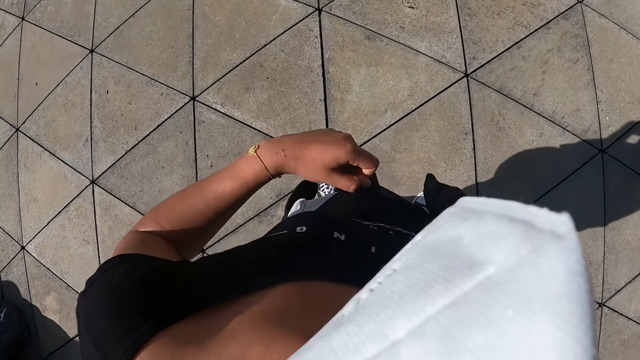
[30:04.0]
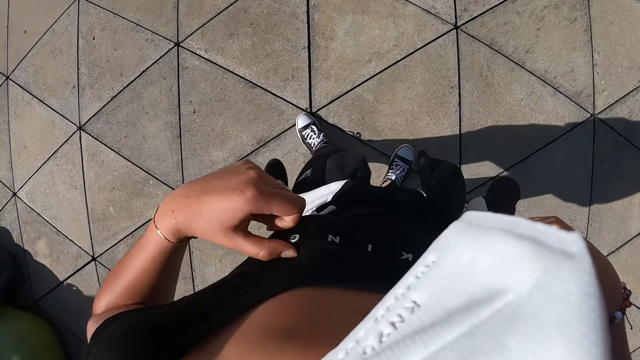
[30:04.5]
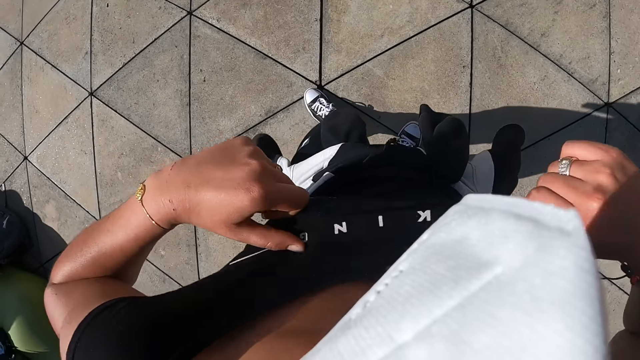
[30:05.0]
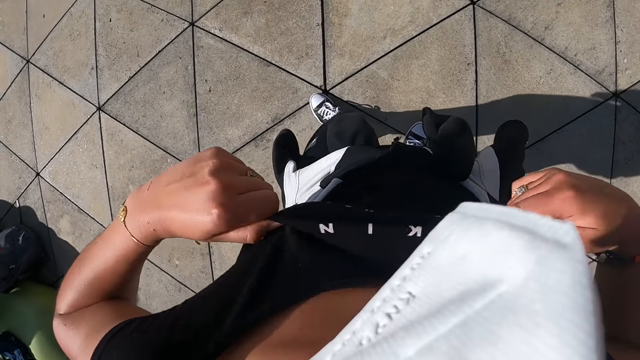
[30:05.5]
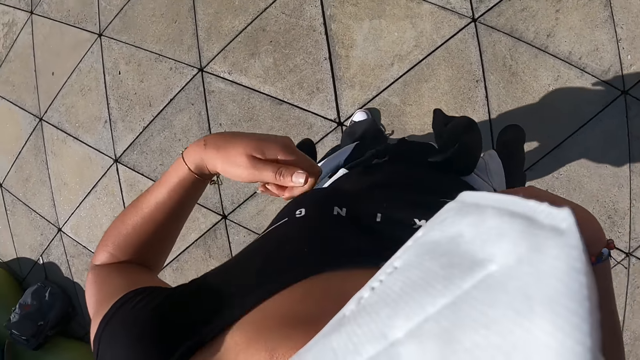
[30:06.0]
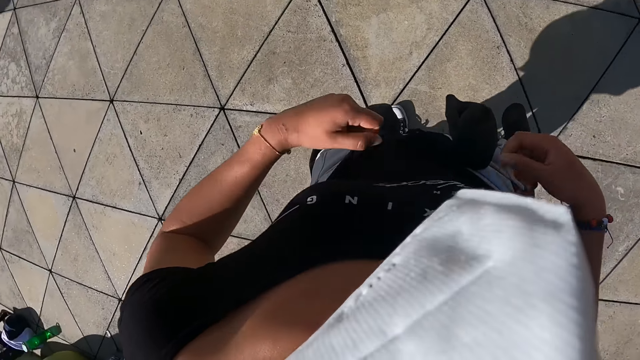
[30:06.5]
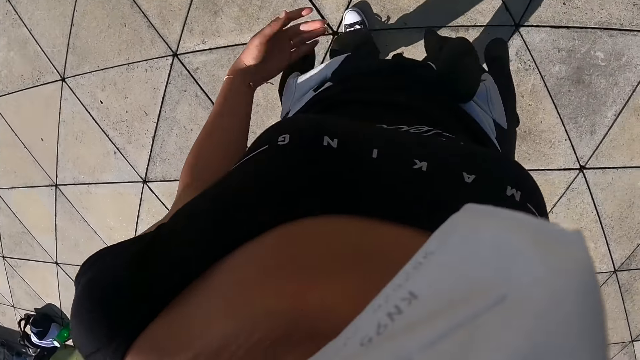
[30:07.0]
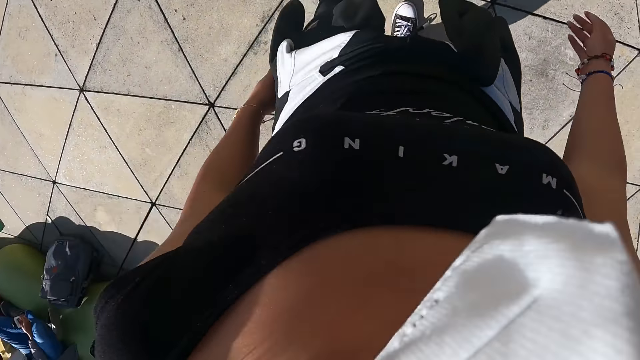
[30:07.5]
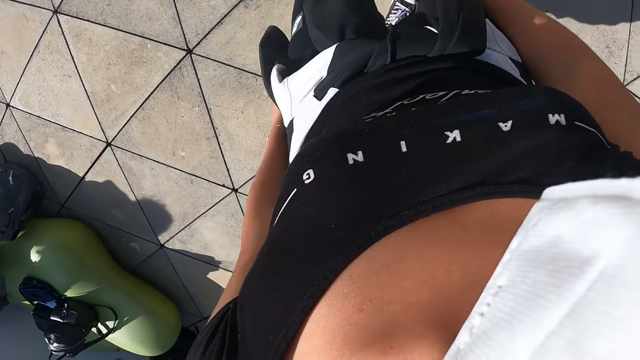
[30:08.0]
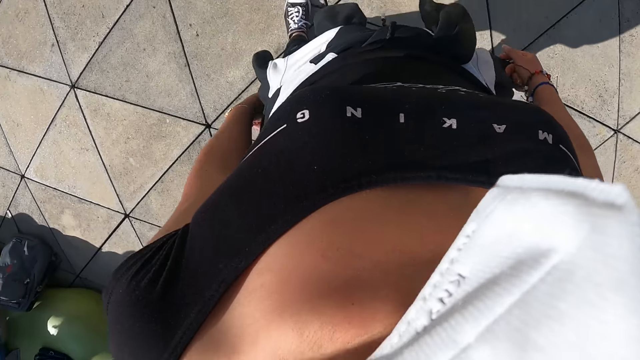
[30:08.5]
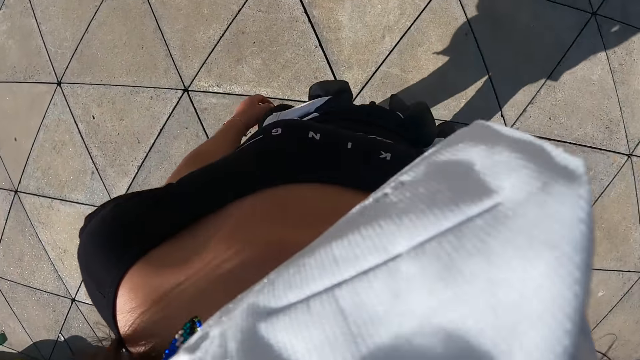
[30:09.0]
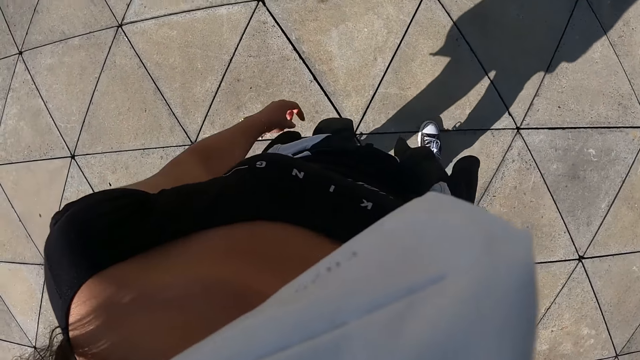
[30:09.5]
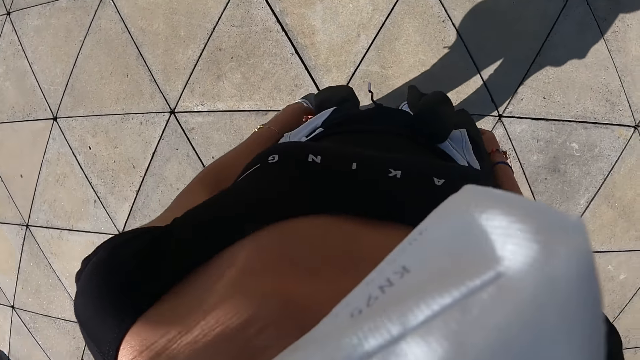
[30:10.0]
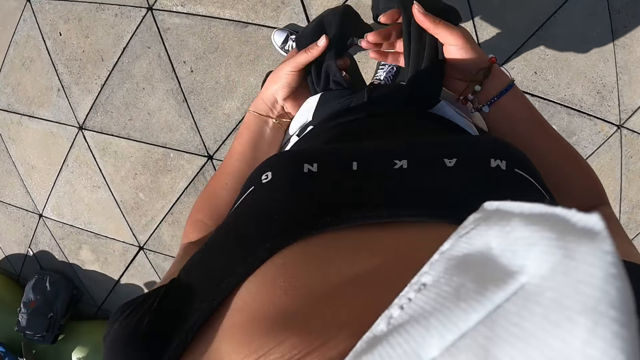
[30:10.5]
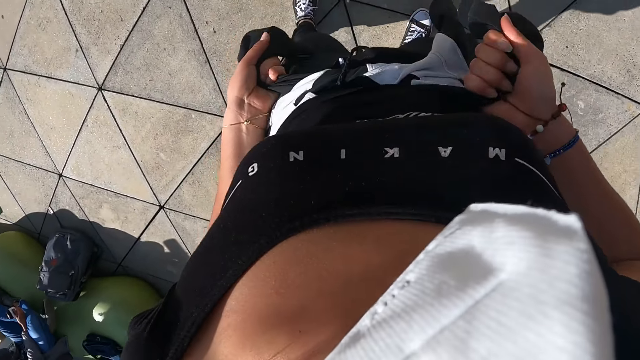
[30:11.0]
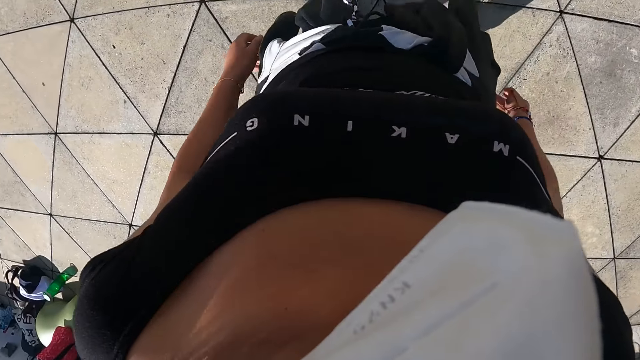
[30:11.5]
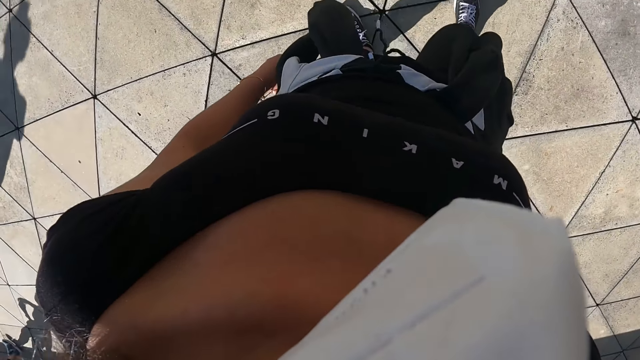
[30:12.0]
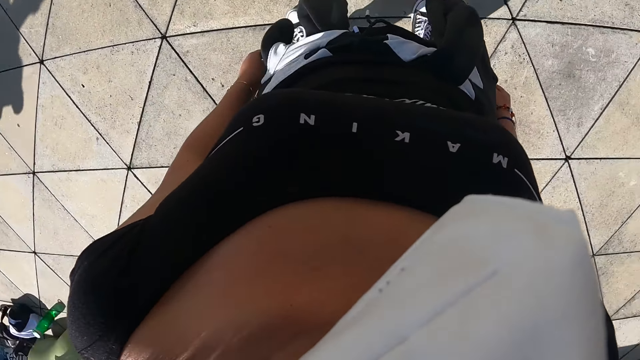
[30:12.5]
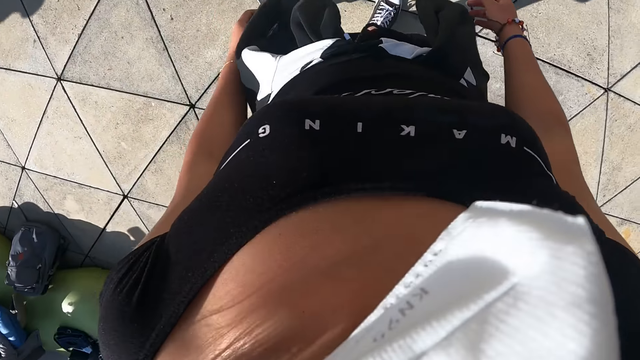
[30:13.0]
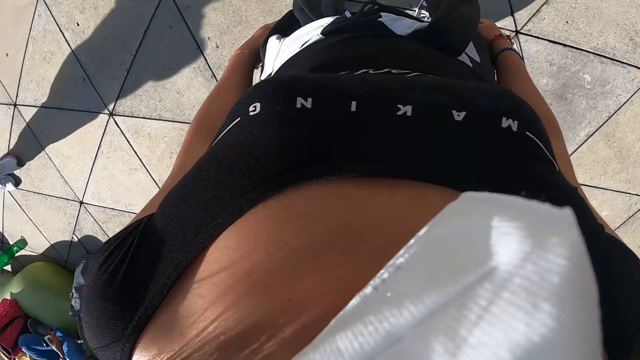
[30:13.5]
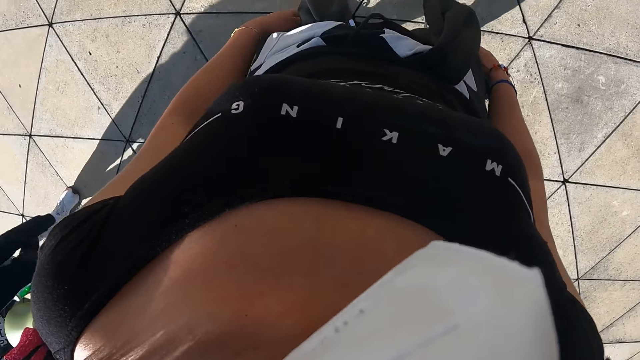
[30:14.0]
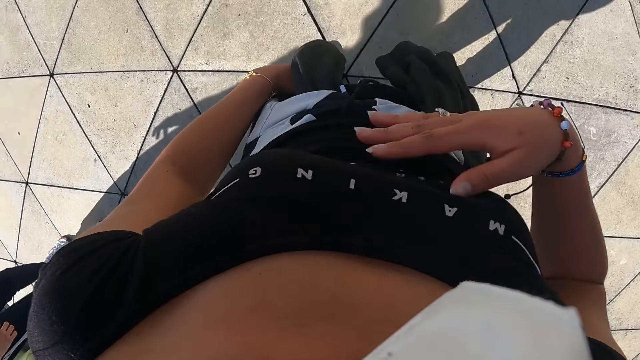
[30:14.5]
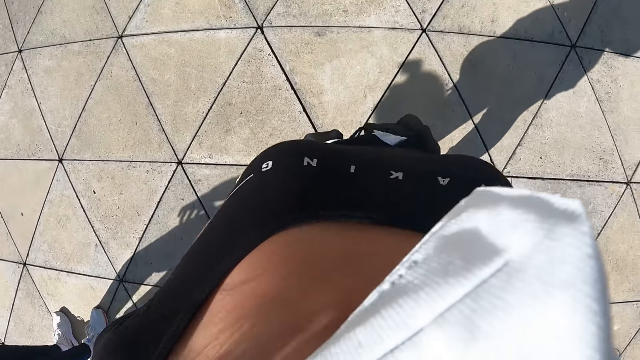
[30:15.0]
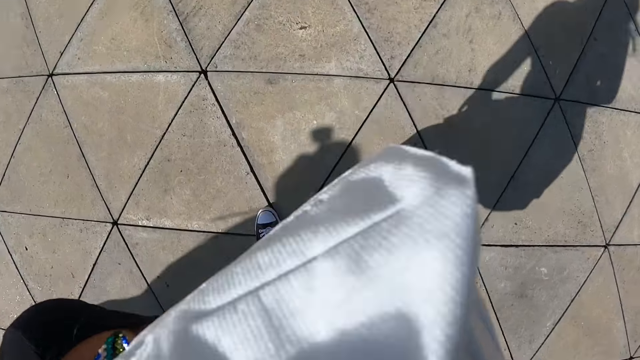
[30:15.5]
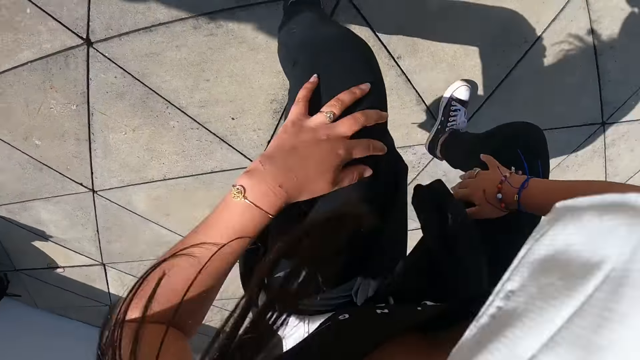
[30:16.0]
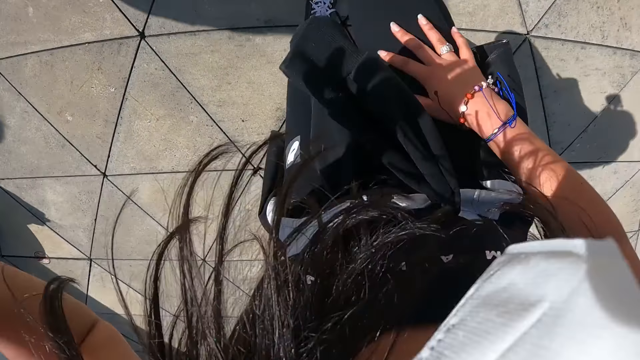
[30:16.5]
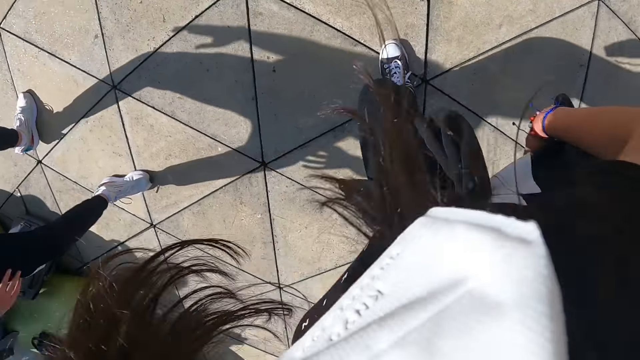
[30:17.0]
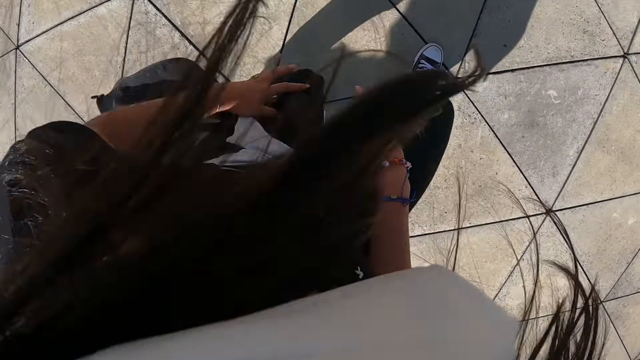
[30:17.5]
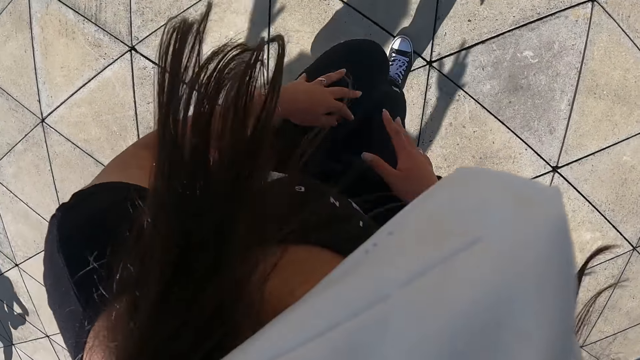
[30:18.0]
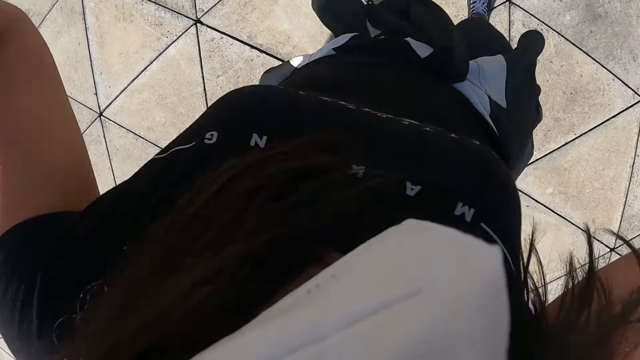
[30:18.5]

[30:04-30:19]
The camera wearer adjusts her cloth with her hands. She tightens the jacket round her waist with her hands. She places her right hand on her chest. She exercises her body on the fitness ground. She dances.

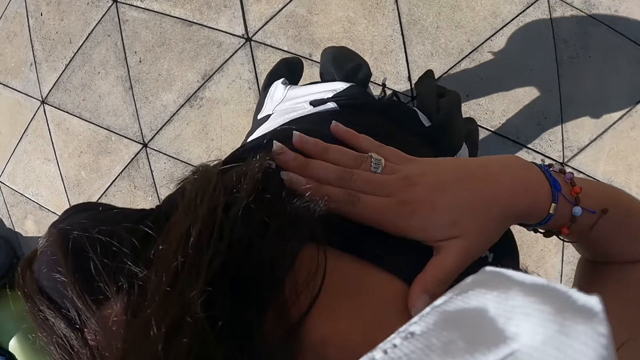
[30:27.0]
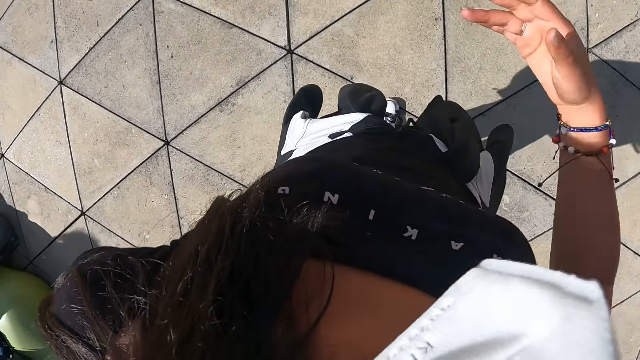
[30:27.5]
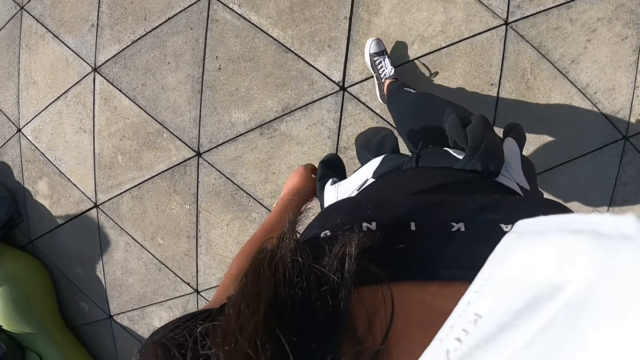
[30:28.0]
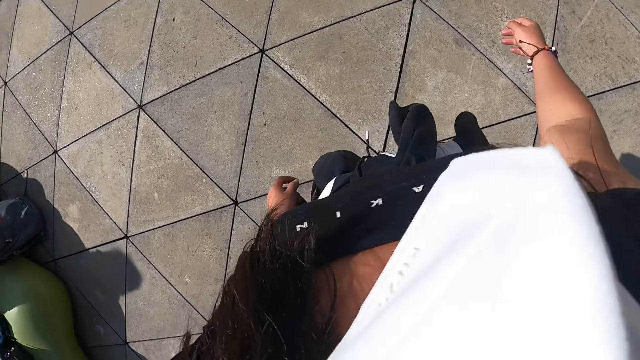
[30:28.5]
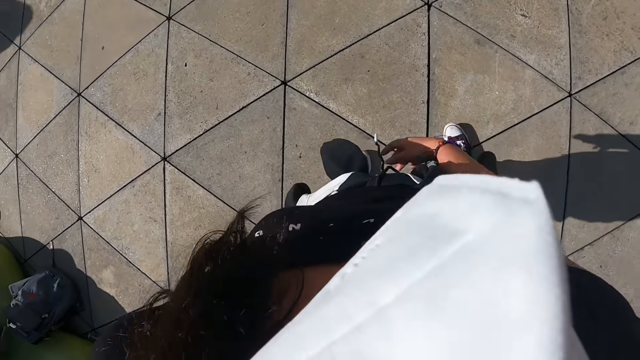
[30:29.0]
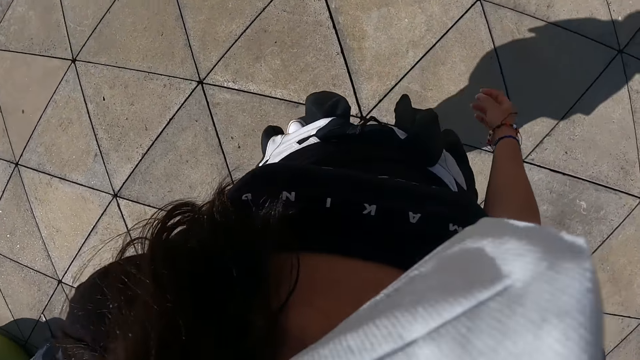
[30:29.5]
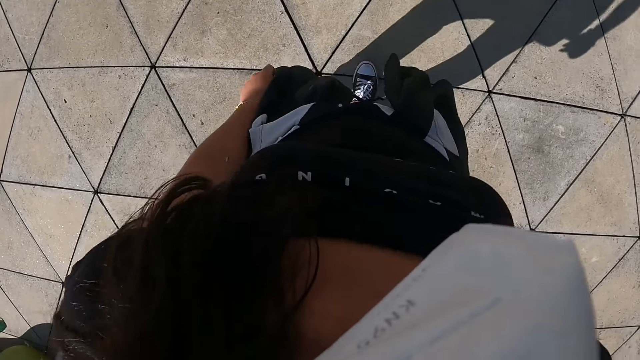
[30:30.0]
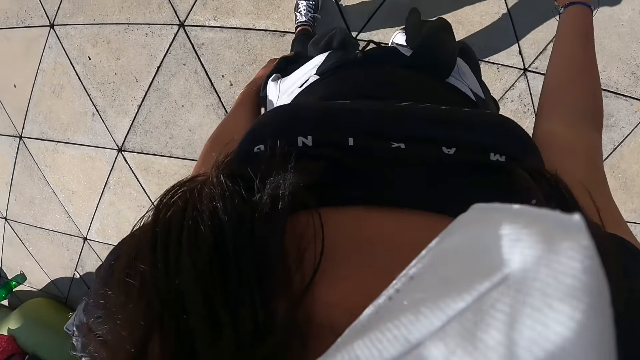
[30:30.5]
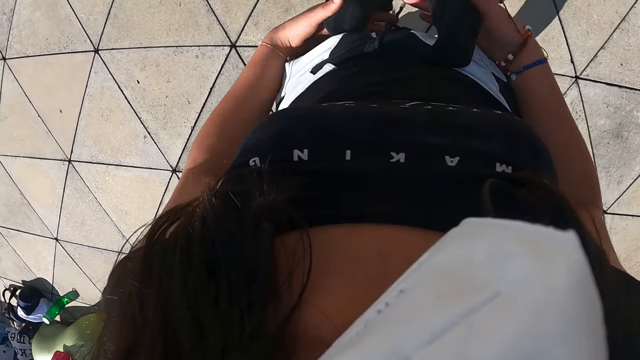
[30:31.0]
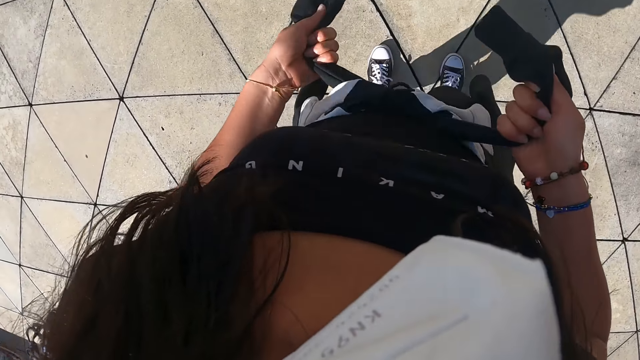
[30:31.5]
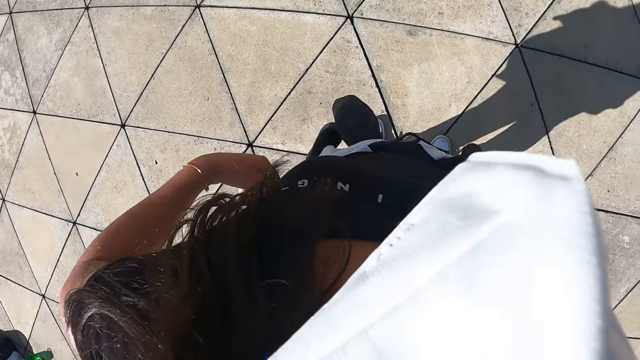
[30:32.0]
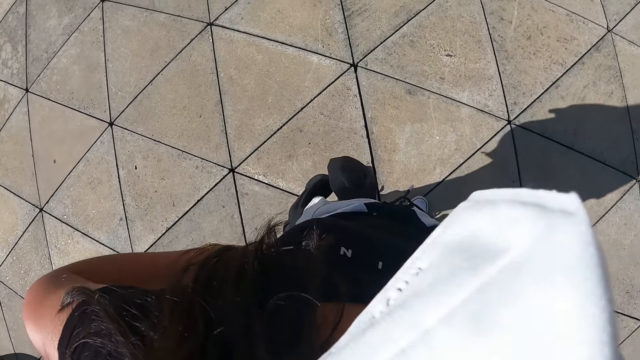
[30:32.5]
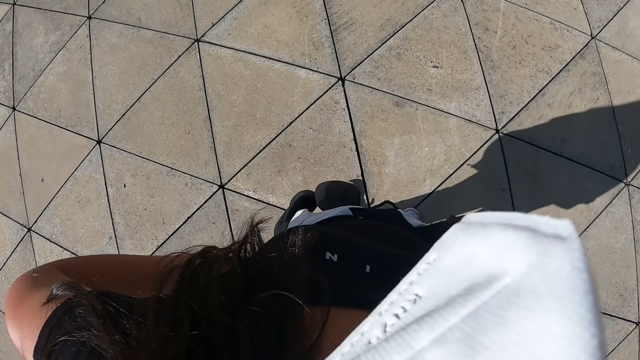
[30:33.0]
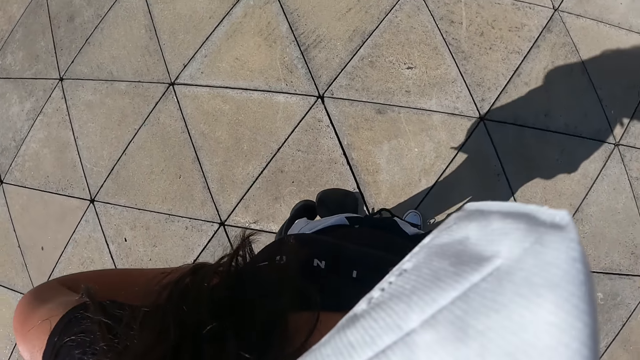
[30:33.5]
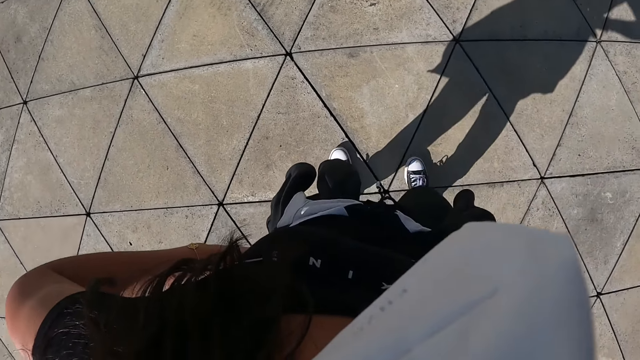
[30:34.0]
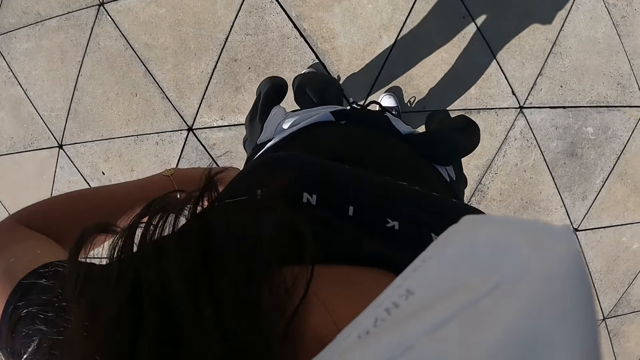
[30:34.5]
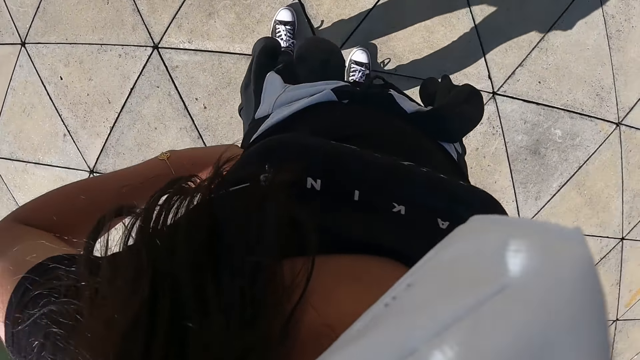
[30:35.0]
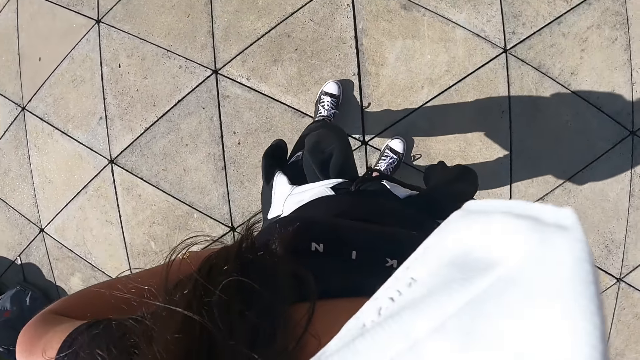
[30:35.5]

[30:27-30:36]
The camera wearer places her right hand on her chest. She tightens the jacket round her waist with her hands. She puts her hands on her waist. She looks around.
